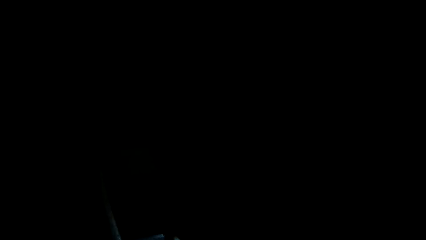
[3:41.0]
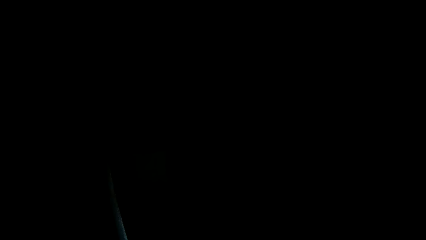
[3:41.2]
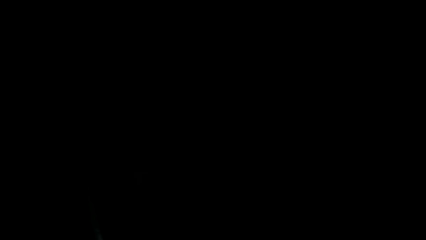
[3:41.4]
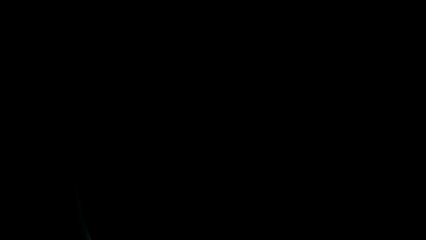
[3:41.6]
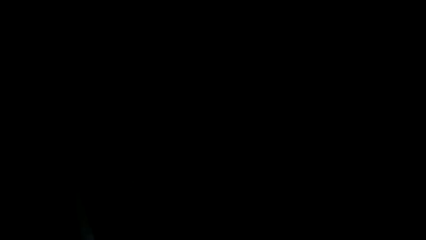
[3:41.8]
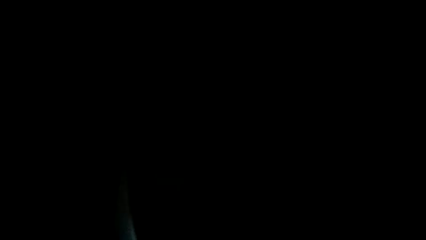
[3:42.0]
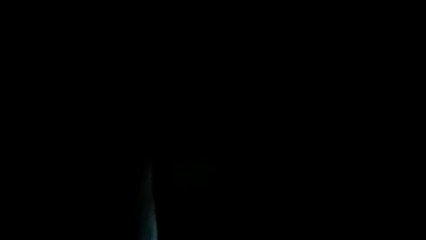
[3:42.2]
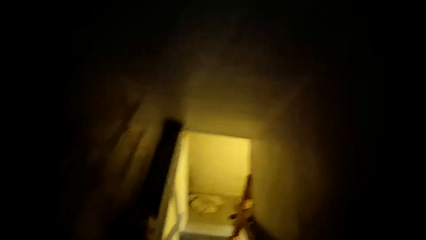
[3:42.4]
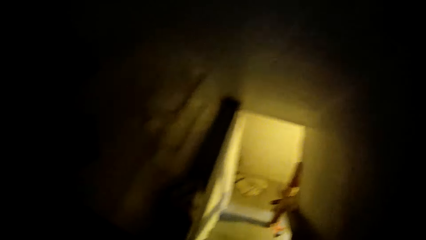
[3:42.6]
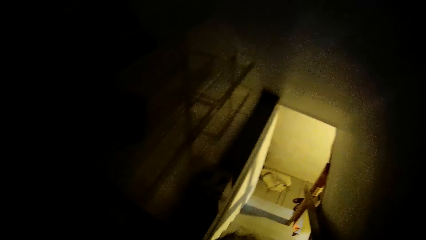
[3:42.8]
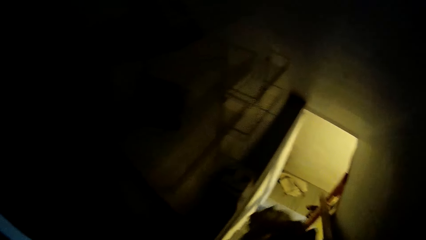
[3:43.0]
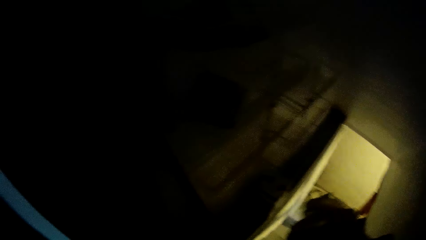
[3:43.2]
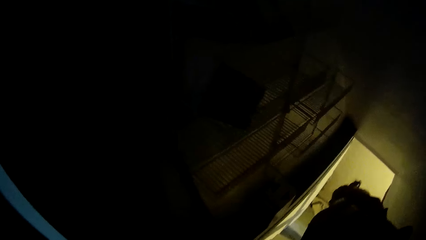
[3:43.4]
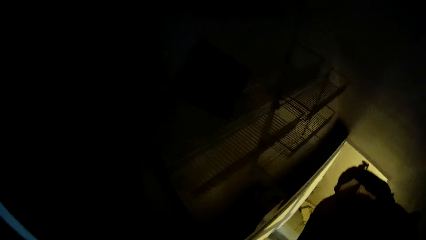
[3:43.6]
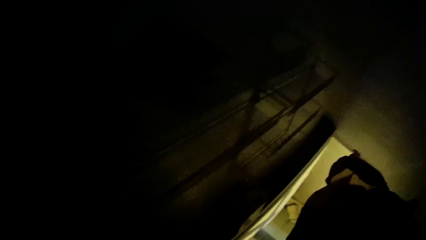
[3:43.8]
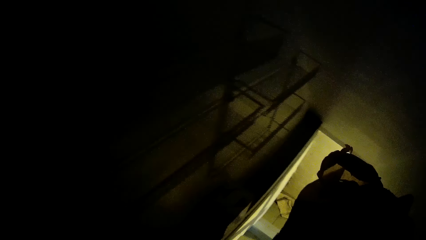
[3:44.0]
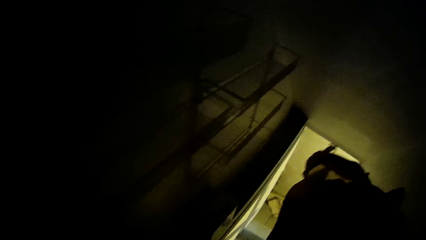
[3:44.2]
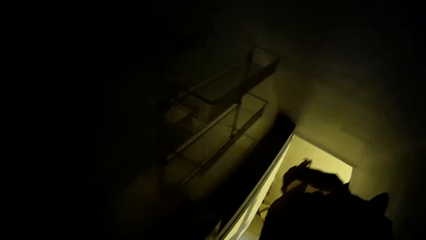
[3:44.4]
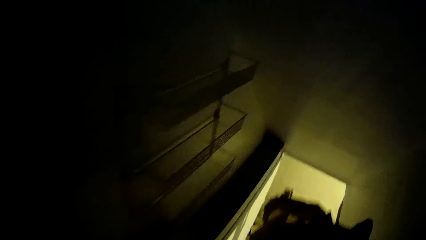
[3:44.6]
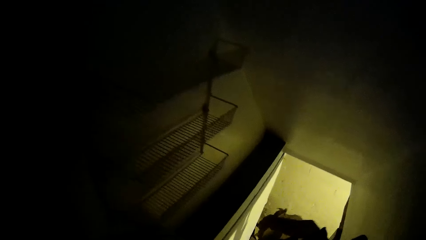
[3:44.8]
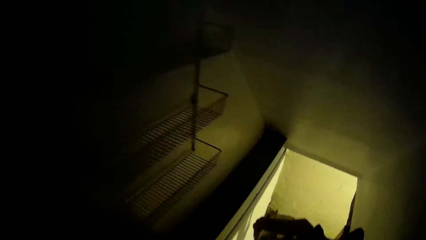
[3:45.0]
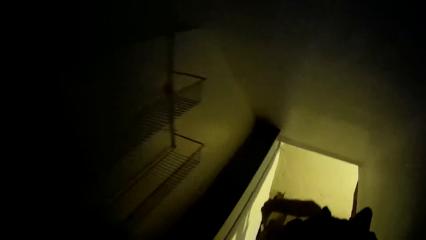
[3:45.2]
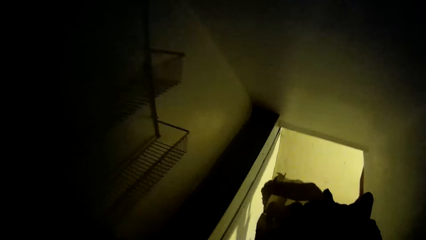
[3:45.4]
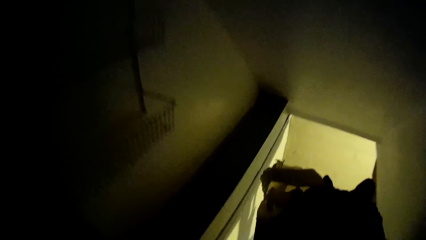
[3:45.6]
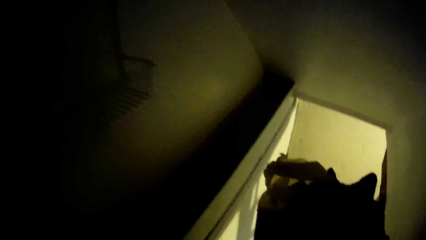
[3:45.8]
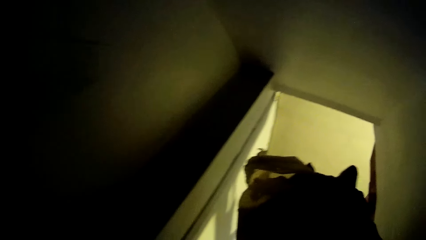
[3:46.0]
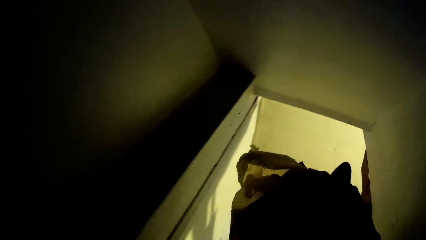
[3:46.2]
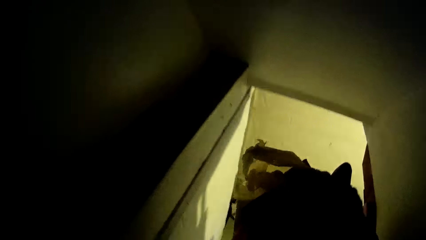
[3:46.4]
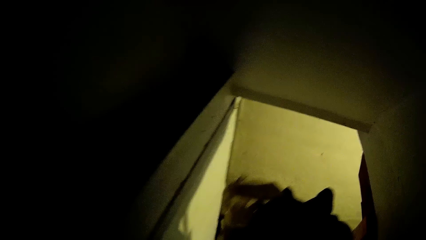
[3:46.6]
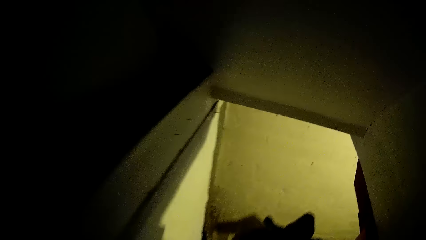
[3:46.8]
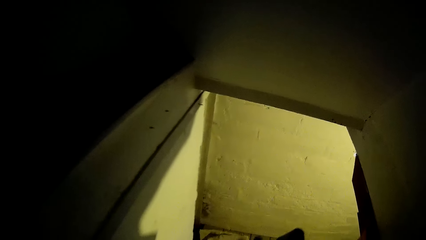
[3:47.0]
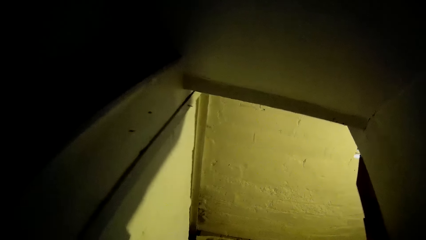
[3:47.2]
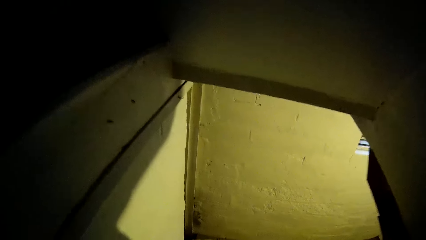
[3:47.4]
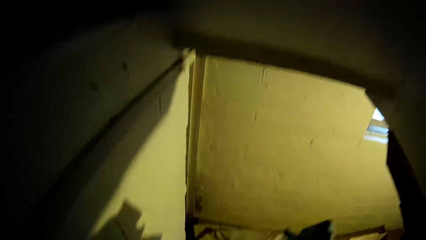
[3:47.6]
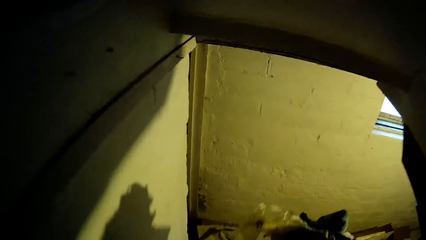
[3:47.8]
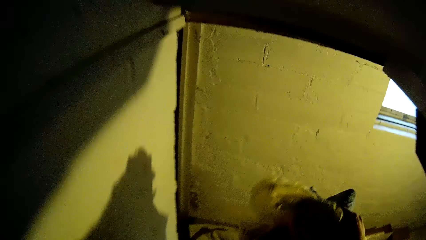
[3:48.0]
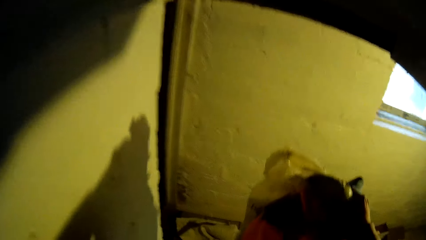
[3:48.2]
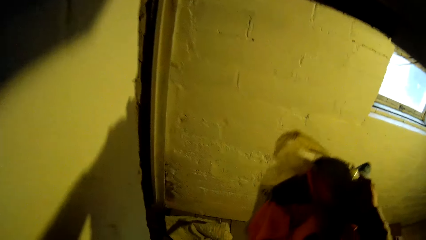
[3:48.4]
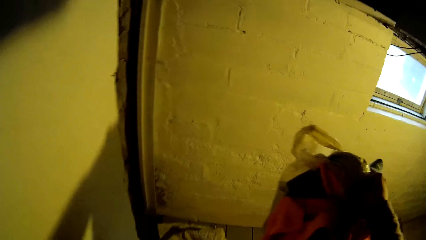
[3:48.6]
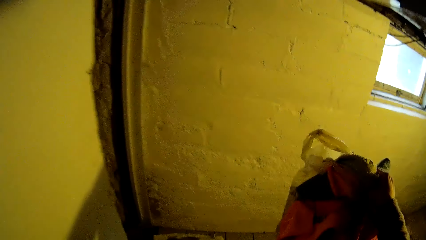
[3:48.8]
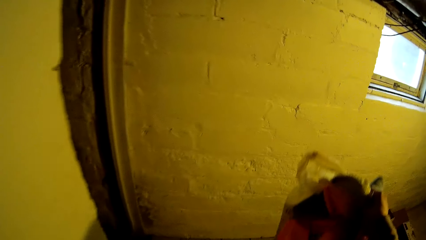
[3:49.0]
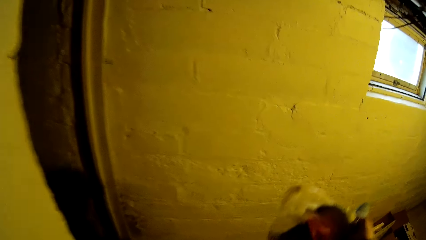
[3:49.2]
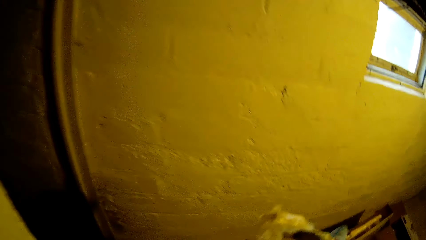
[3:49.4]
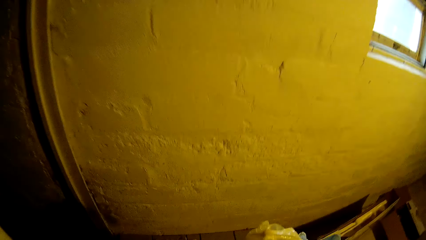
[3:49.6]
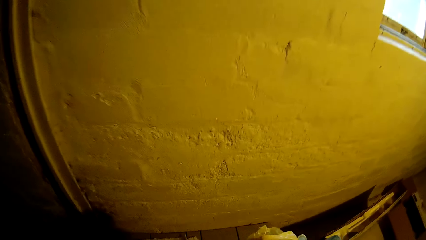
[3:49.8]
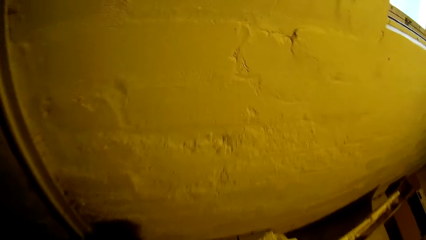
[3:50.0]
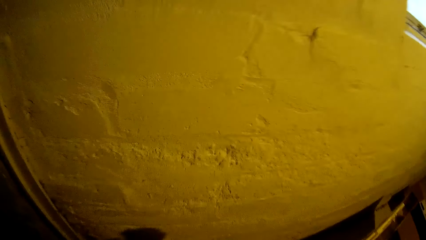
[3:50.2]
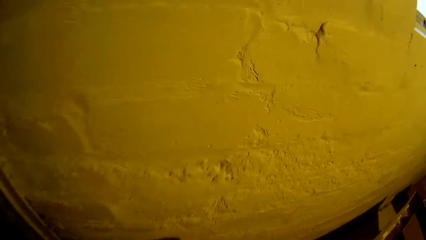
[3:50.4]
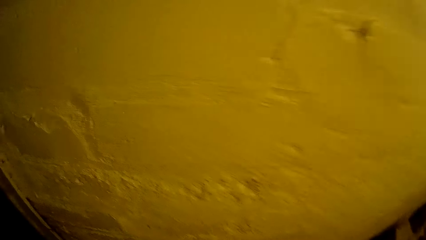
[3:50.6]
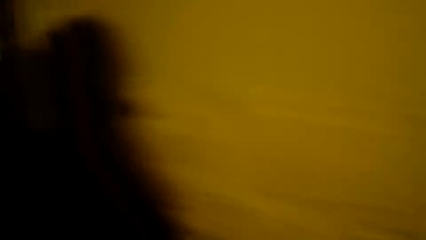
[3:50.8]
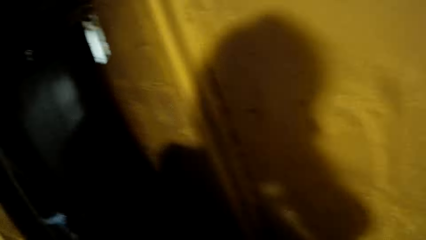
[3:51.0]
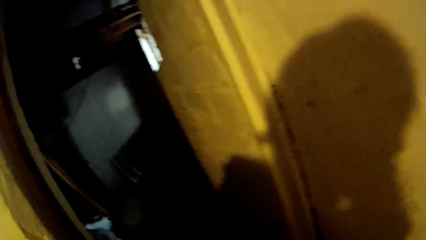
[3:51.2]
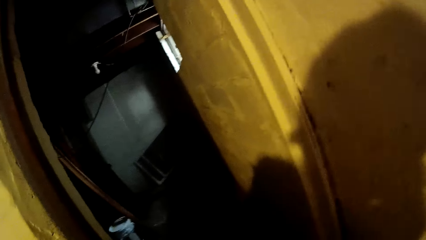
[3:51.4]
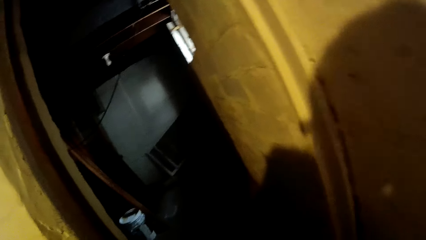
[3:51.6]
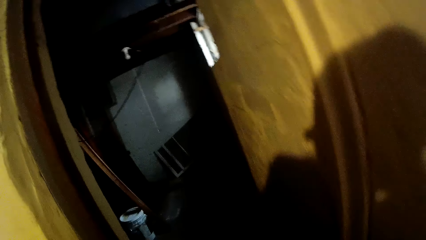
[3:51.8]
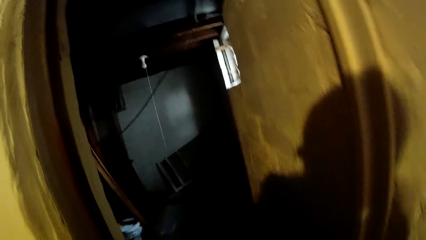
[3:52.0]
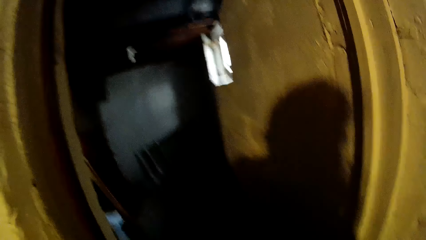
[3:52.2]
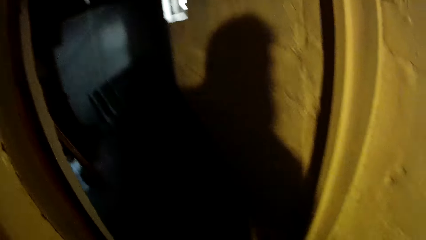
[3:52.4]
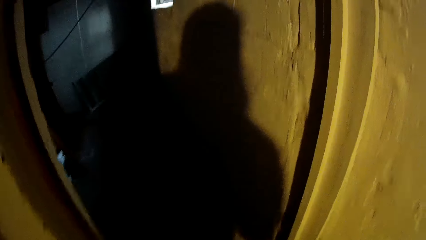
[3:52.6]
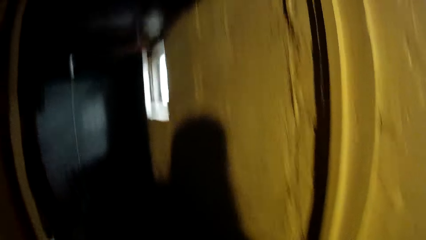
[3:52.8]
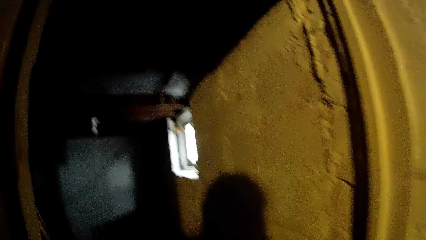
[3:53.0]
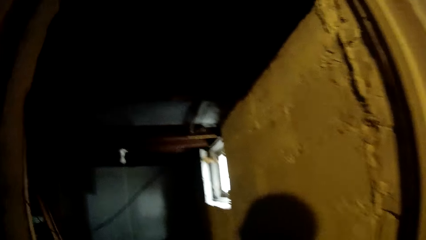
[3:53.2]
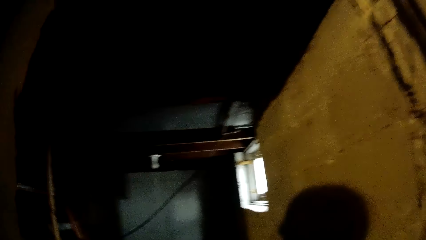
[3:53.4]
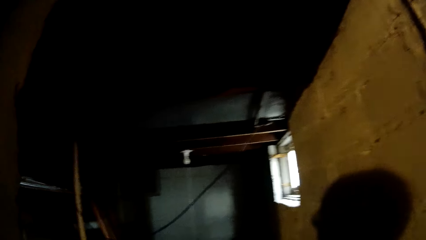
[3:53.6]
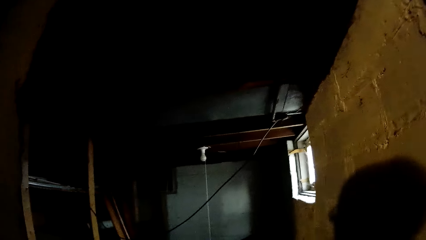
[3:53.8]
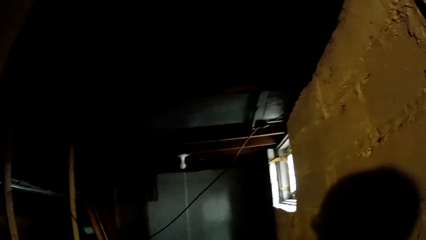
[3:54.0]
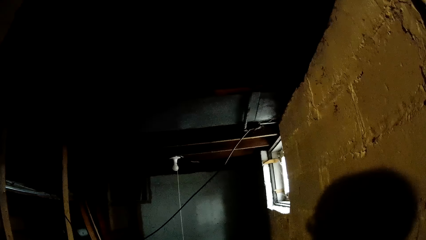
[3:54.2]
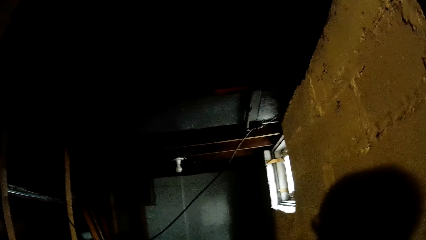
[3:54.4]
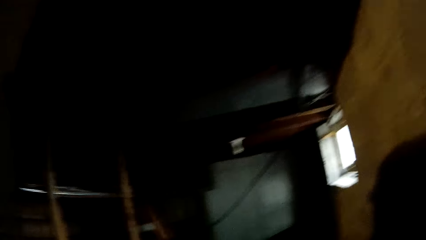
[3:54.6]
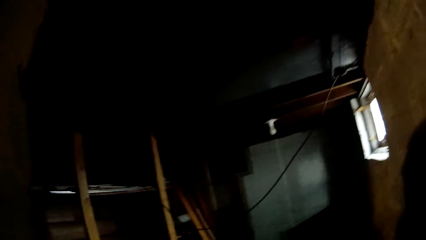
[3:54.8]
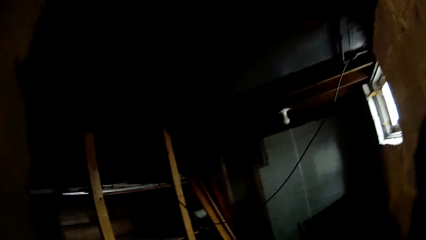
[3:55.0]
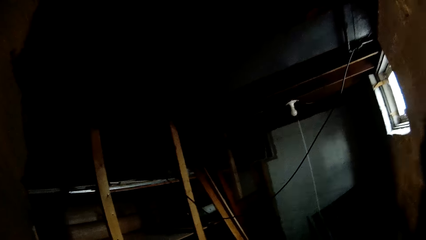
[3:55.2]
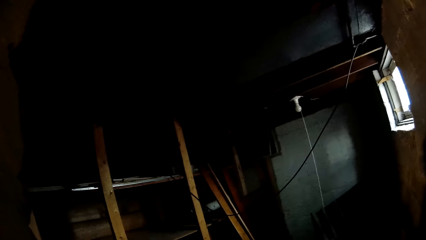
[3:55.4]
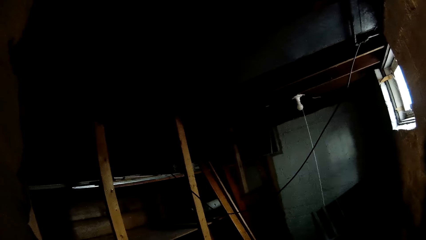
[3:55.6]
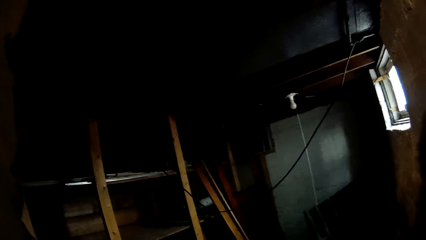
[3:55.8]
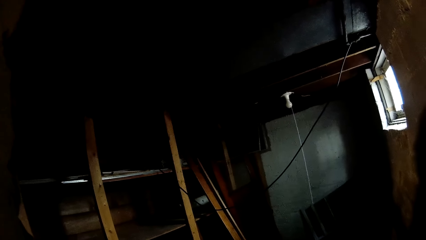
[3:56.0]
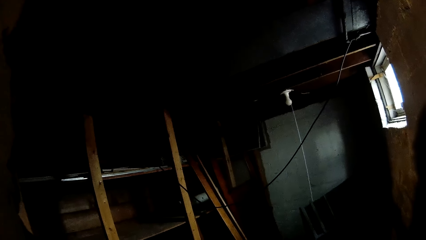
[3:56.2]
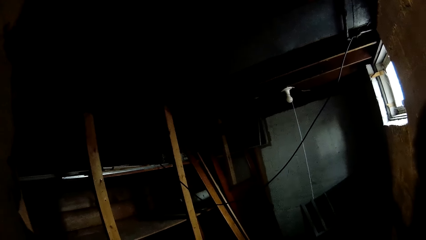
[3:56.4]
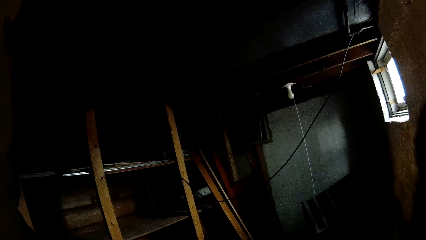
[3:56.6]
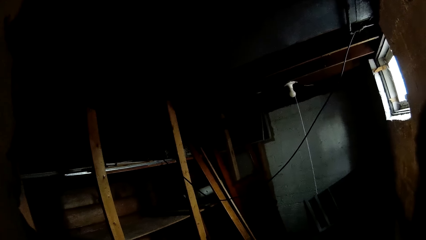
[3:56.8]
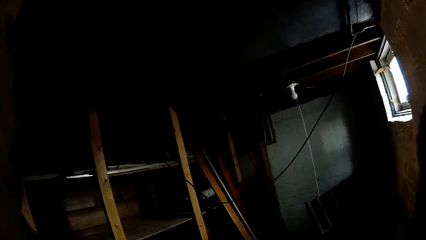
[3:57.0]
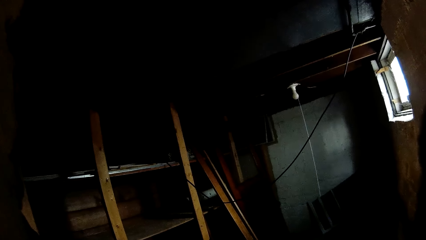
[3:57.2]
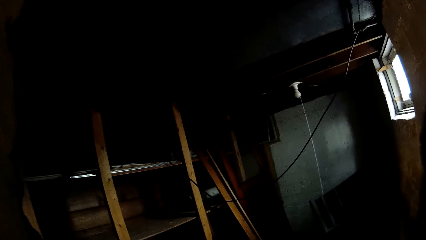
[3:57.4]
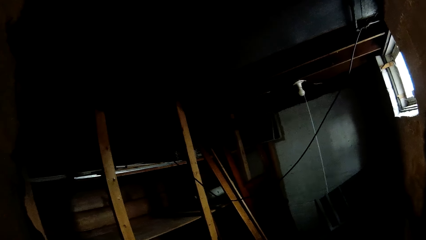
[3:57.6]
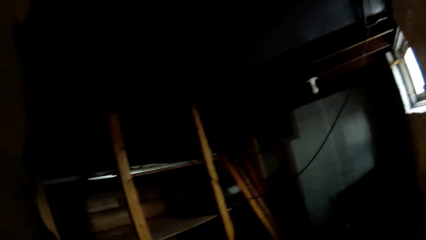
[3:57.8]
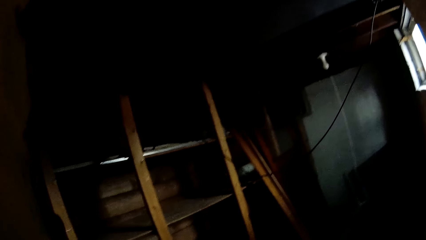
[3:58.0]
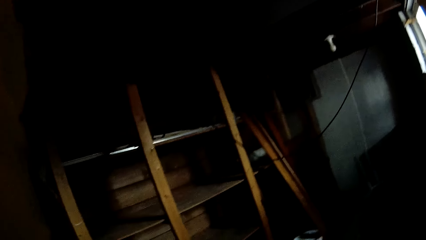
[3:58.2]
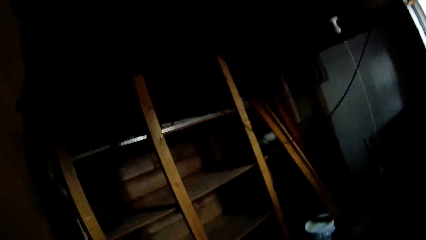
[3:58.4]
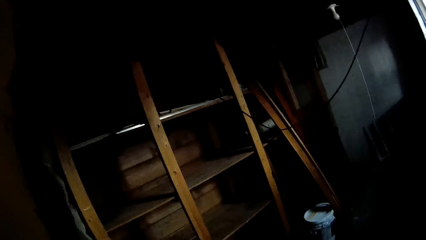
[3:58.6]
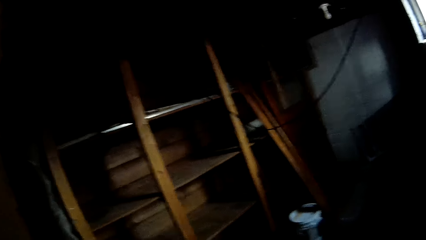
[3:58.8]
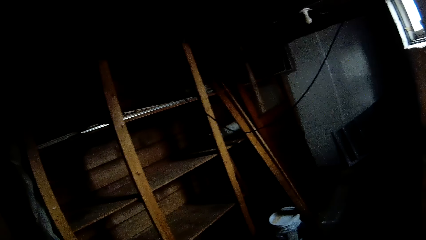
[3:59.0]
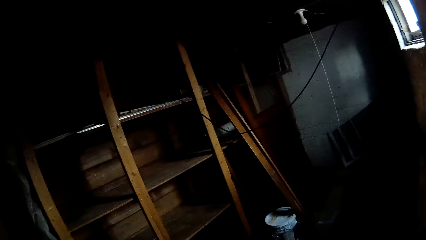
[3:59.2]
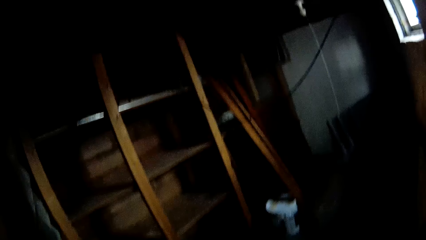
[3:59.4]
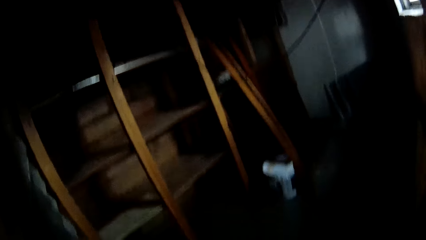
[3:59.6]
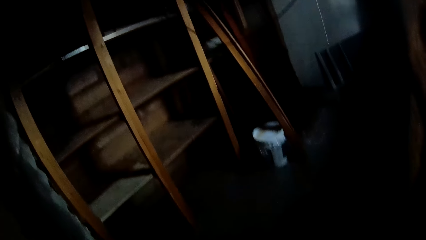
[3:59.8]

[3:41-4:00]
The camera wearer switches on a light in a basement with her right hand. She walks down a staircase from the corridor. She walks into the basement from the staircase.
